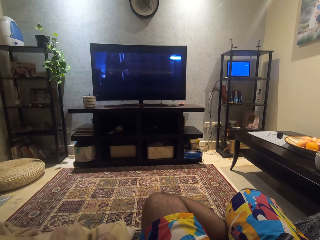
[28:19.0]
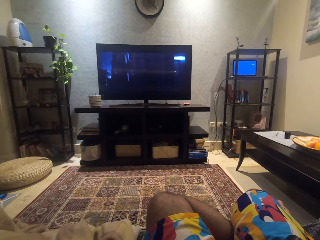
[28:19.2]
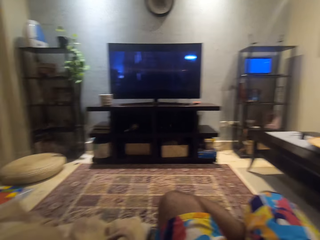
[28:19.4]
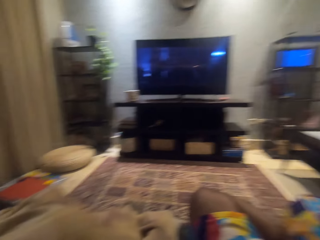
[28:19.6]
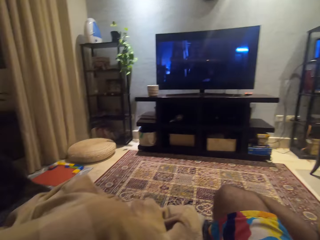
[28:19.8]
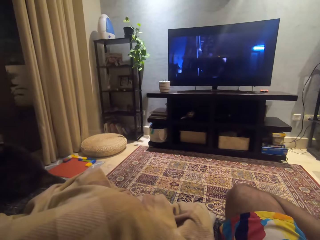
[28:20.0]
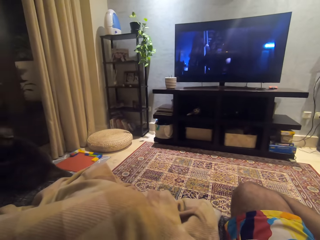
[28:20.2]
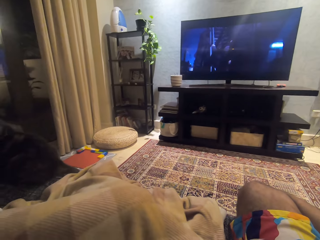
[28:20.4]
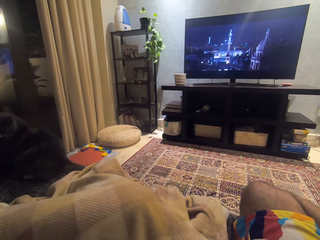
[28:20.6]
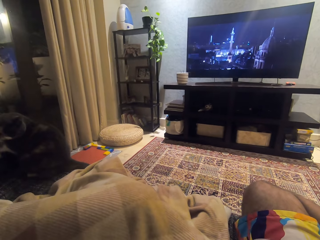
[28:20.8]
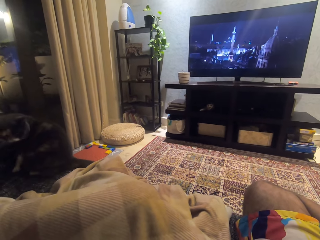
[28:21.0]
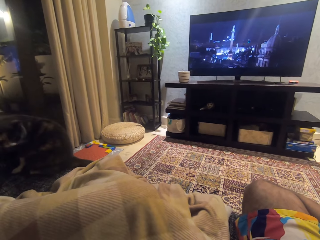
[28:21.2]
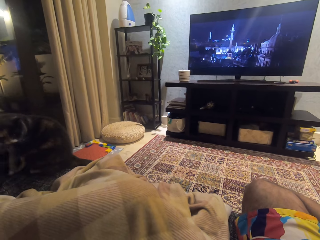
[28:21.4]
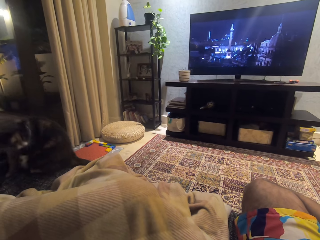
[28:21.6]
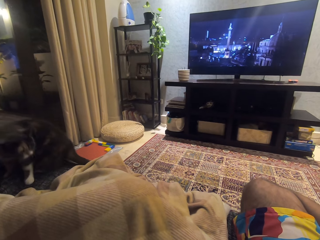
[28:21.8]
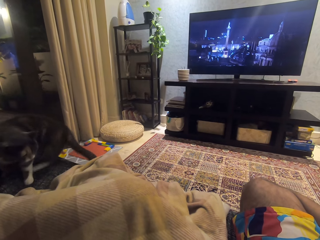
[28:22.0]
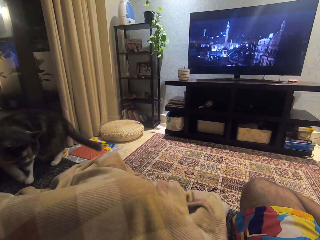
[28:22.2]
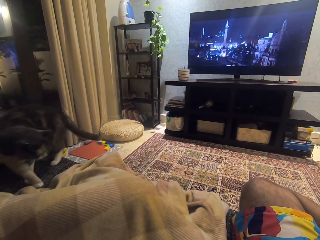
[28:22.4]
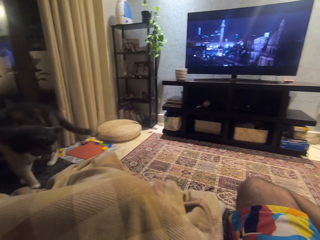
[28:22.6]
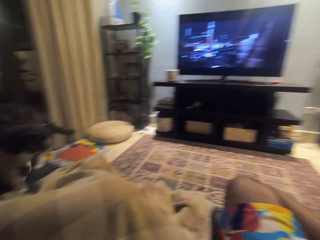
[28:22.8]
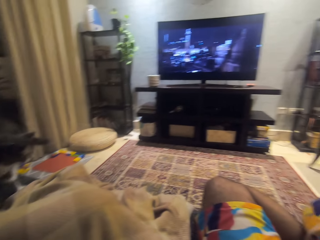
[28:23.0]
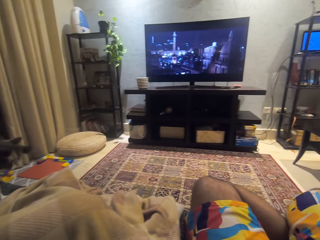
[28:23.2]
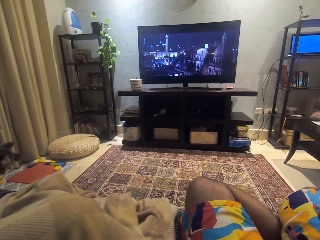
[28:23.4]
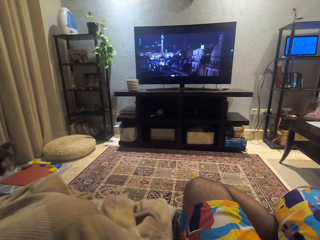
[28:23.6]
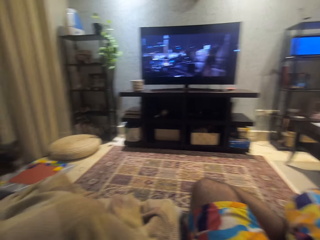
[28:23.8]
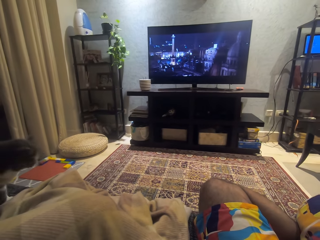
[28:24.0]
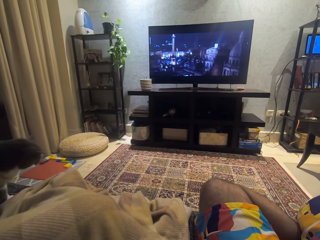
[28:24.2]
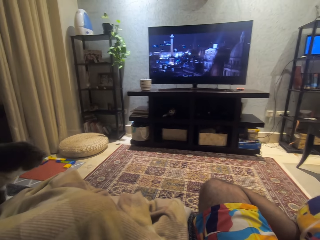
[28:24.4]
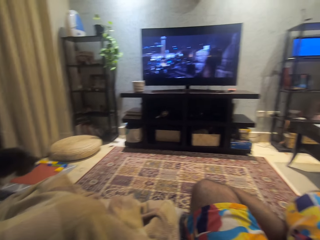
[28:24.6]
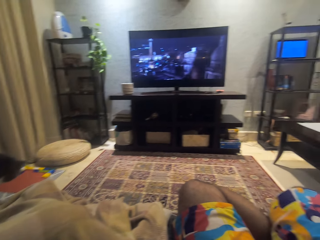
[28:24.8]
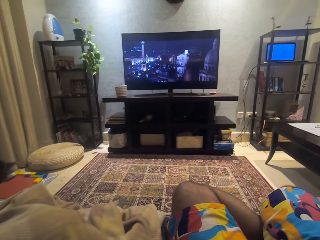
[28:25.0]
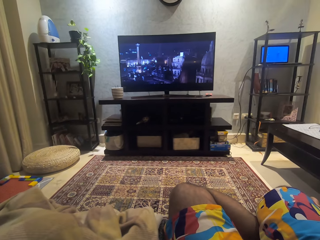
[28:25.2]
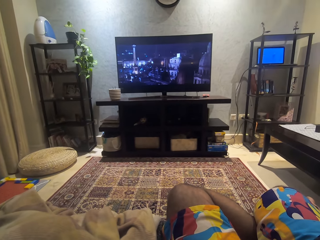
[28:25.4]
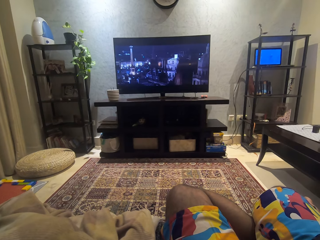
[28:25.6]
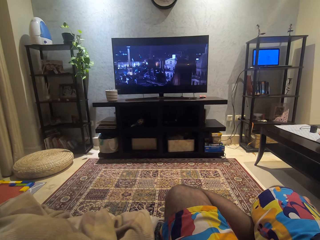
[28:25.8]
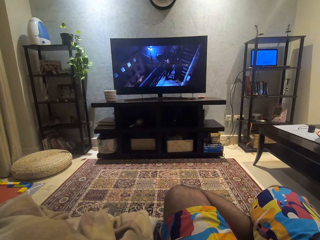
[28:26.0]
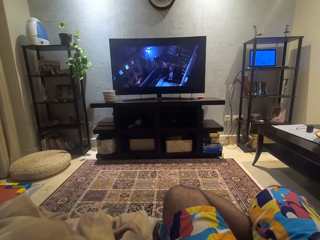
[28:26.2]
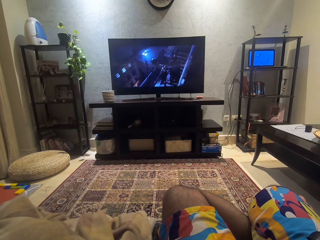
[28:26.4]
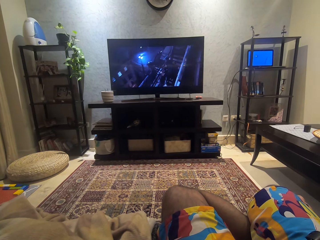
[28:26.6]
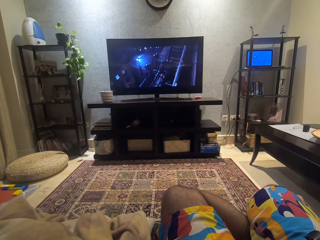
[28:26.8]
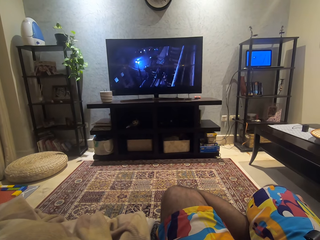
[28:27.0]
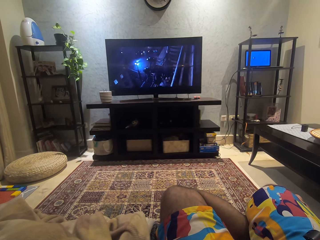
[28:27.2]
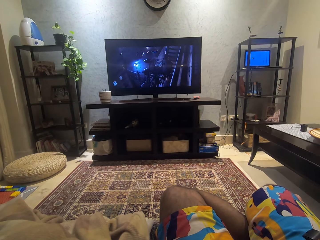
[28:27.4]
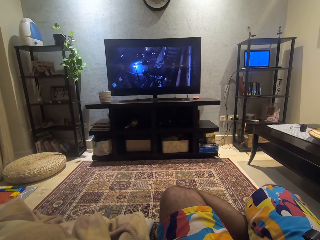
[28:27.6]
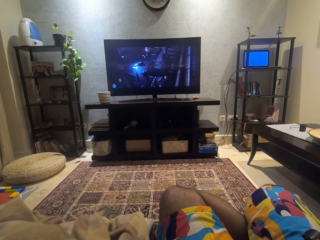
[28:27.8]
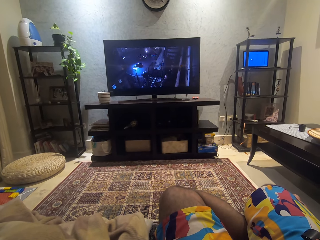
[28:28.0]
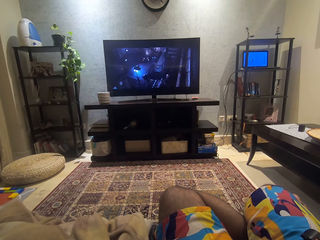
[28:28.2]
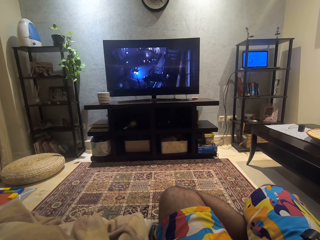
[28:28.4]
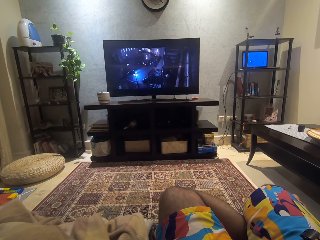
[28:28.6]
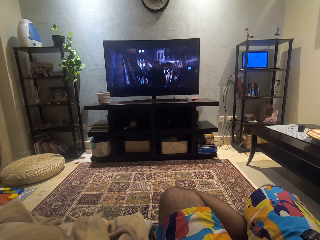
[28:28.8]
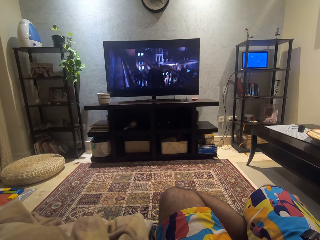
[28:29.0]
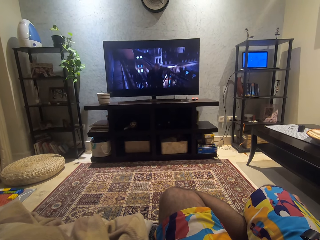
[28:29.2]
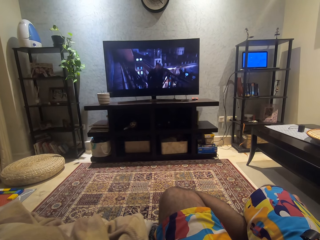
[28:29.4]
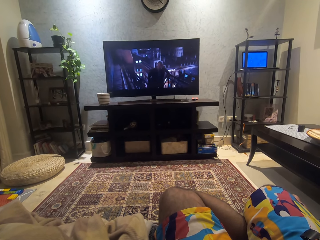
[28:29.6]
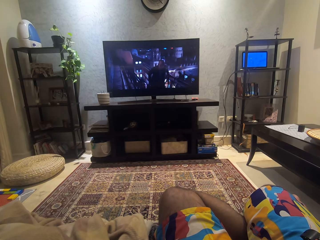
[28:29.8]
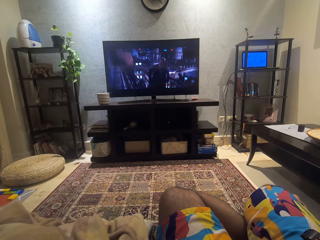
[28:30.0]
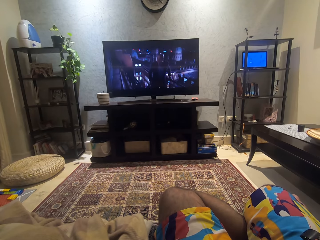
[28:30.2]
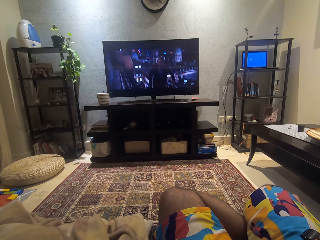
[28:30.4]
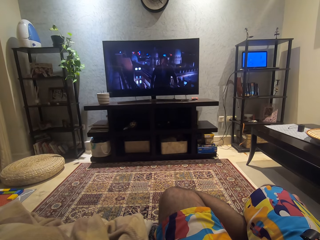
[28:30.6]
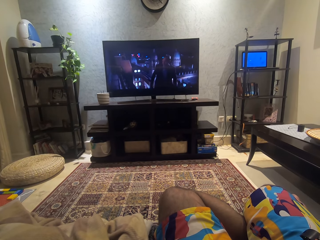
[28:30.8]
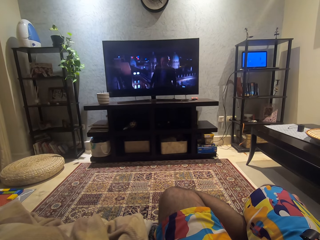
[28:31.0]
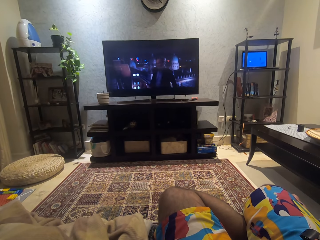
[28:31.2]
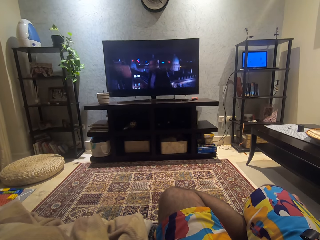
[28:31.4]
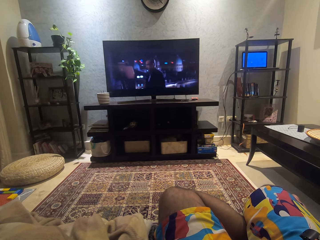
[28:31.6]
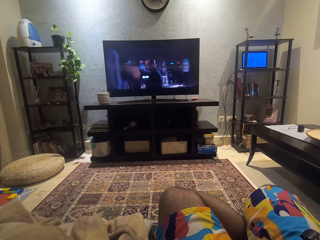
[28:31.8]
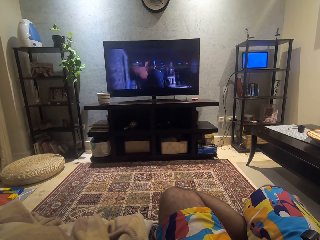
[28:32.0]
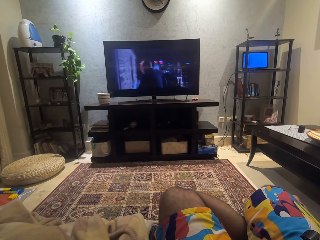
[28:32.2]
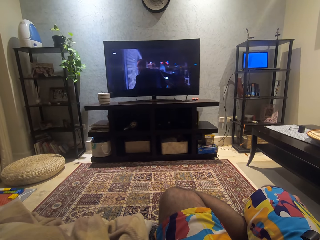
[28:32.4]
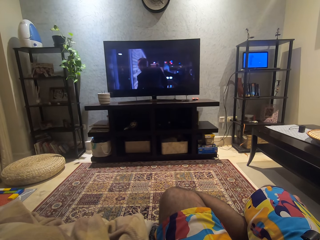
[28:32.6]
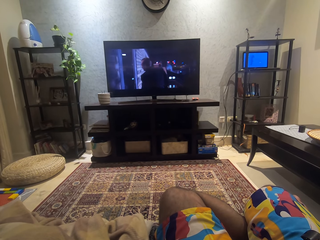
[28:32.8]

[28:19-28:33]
The camera wearer turns left. They look around. They watch a movie.

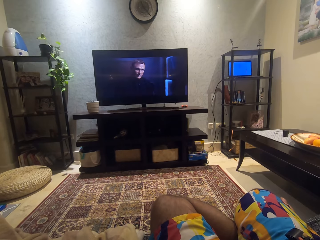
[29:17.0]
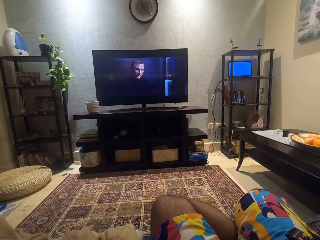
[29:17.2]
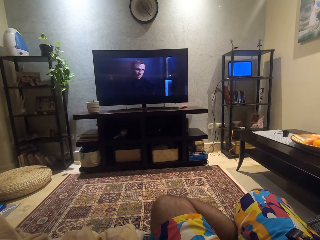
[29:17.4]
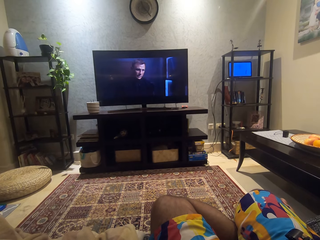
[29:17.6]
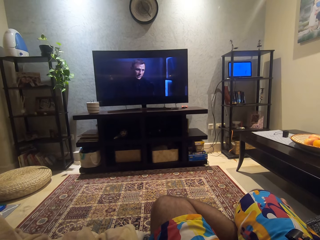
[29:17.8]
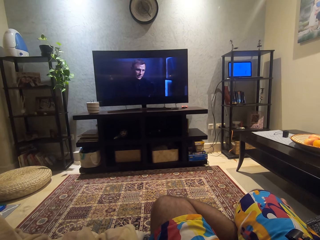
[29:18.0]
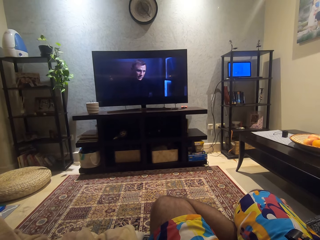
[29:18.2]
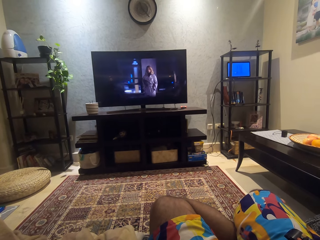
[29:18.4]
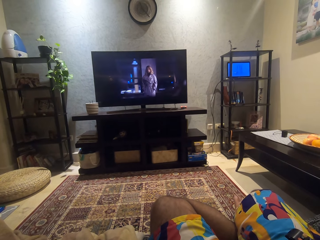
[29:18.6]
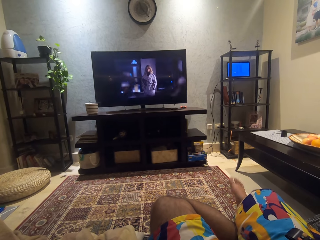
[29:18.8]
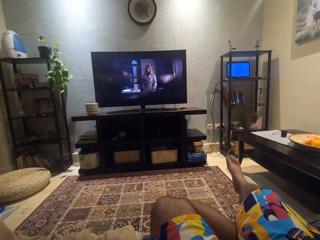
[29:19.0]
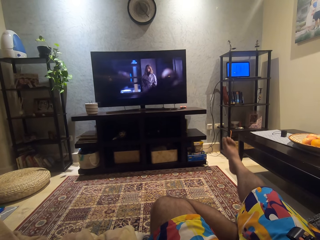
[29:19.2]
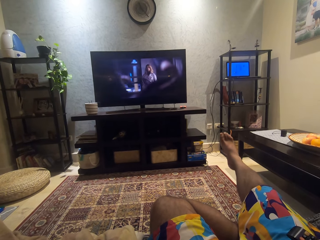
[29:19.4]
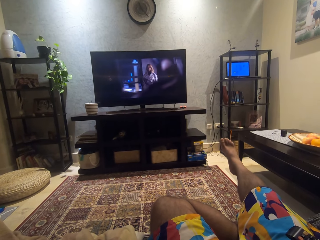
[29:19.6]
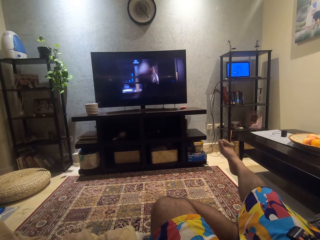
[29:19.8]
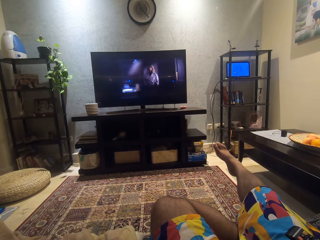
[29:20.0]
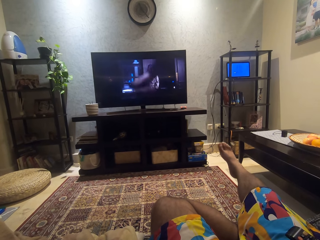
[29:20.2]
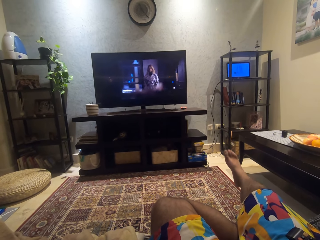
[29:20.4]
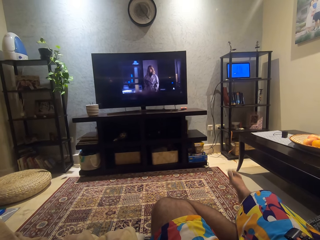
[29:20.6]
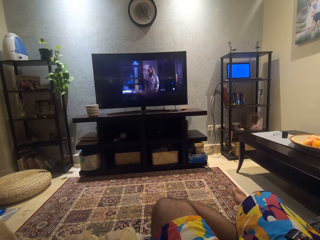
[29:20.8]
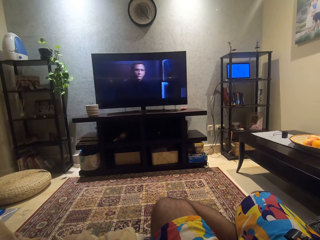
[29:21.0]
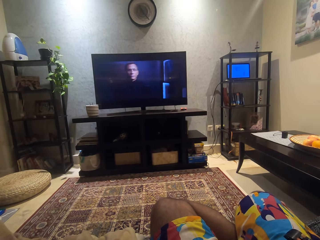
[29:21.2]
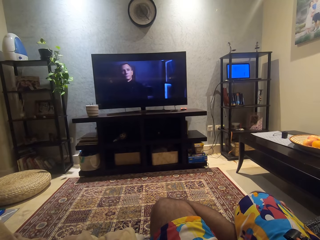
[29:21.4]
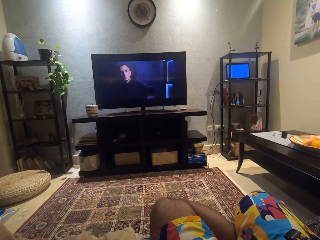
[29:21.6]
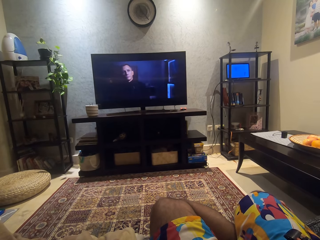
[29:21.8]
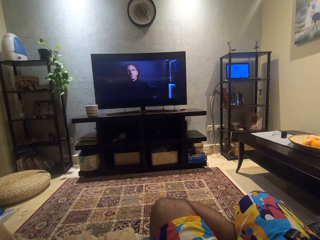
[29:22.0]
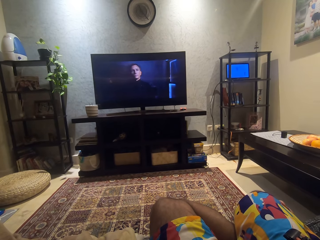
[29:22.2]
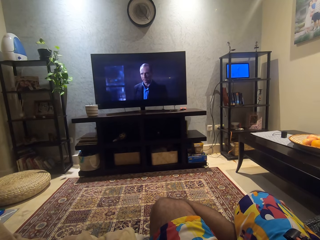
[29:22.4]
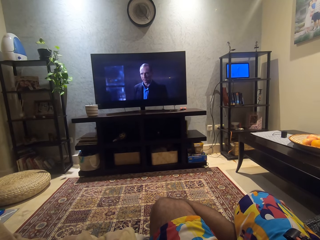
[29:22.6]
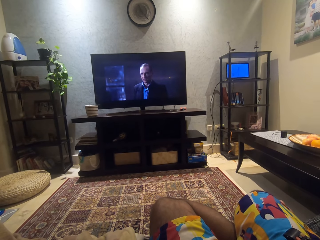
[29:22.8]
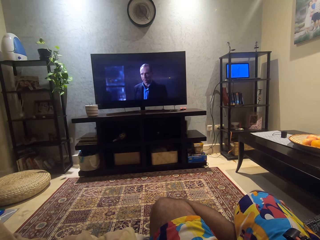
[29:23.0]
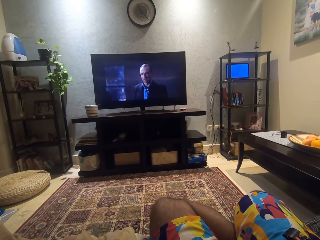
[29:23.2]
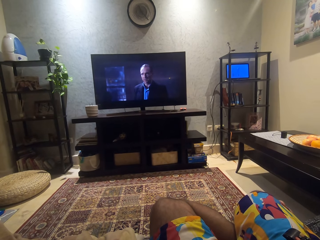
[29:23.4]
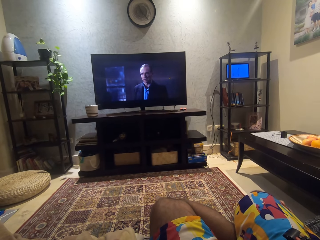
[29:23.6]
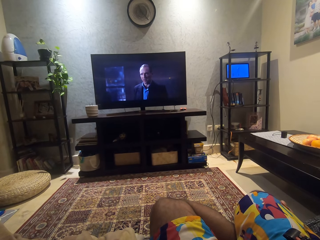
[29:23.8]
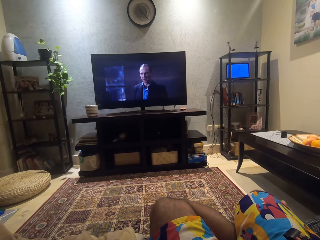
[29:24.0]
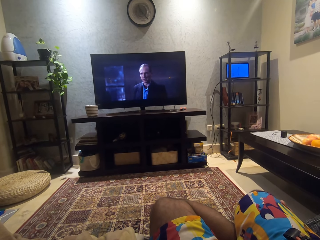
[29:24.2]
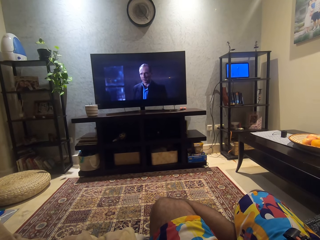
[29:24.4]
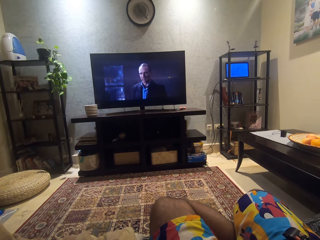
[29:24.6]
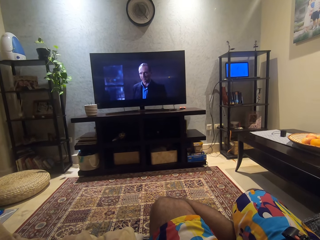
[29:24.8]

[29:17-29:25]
The camera wearer raises his leg up. He lowers his leg.
